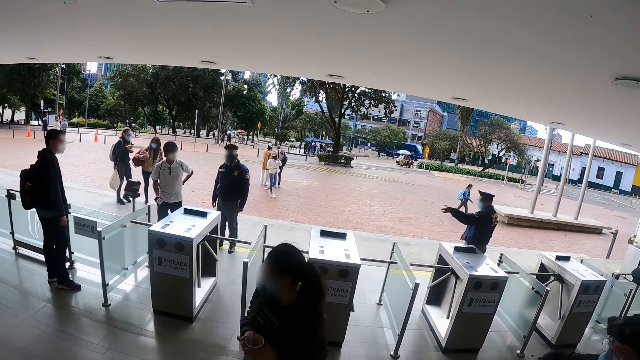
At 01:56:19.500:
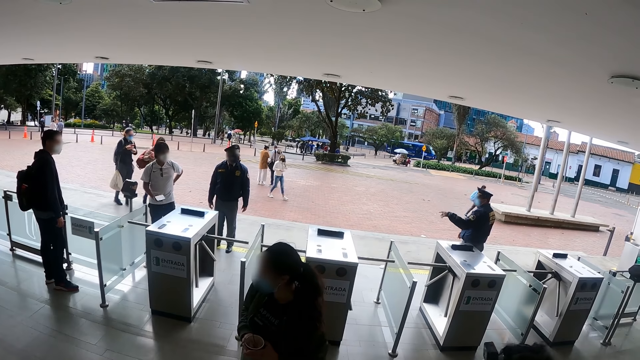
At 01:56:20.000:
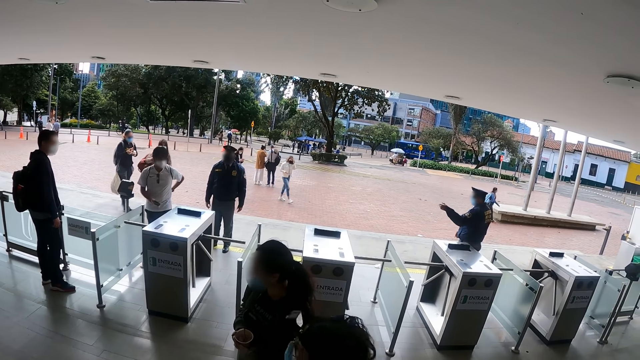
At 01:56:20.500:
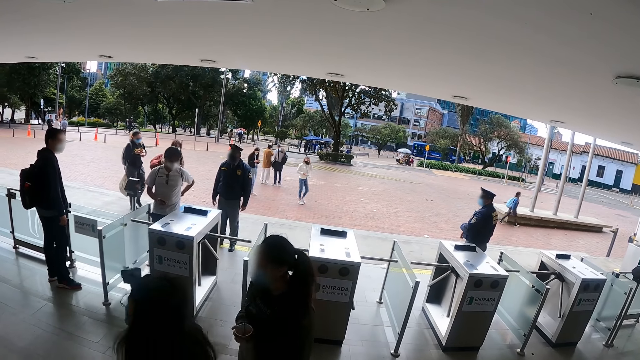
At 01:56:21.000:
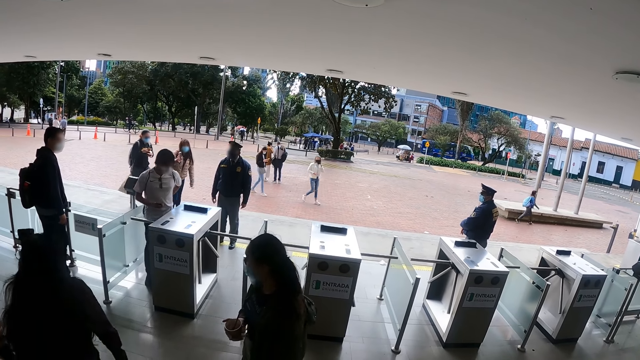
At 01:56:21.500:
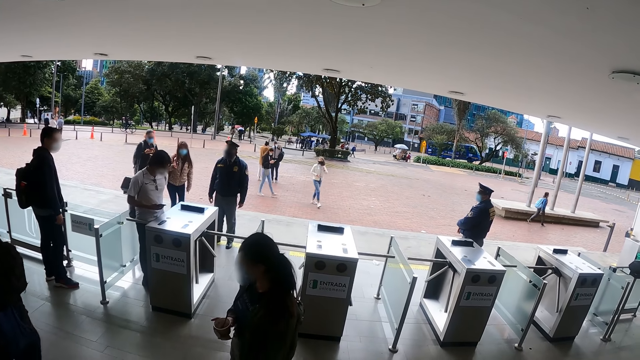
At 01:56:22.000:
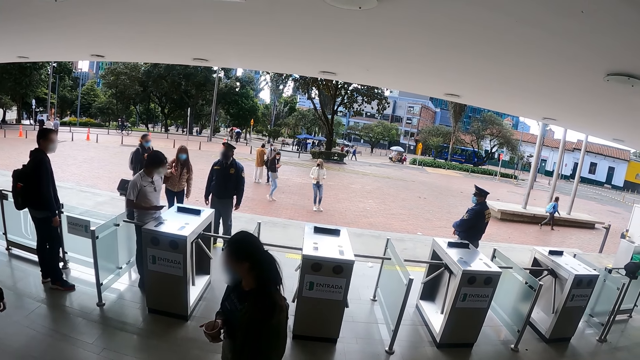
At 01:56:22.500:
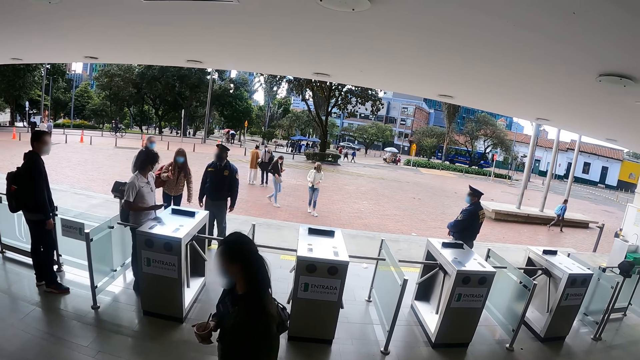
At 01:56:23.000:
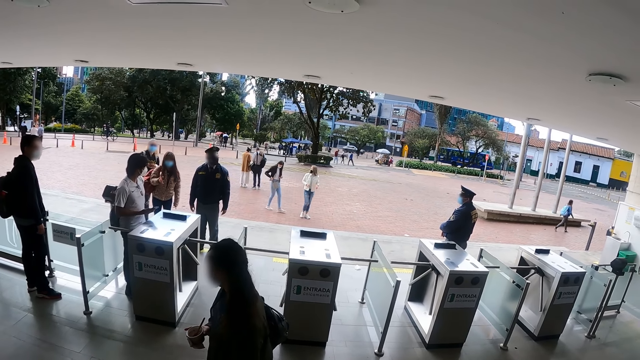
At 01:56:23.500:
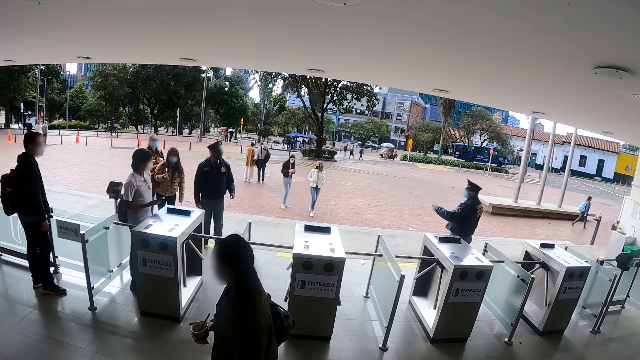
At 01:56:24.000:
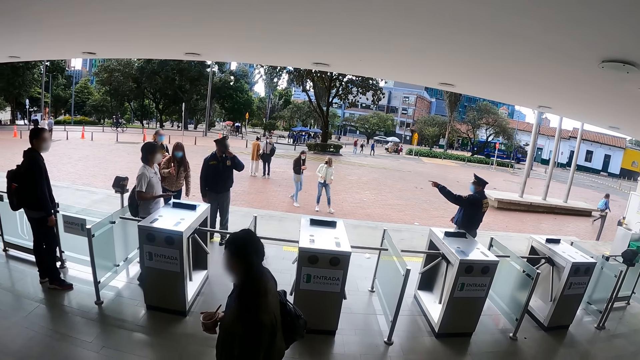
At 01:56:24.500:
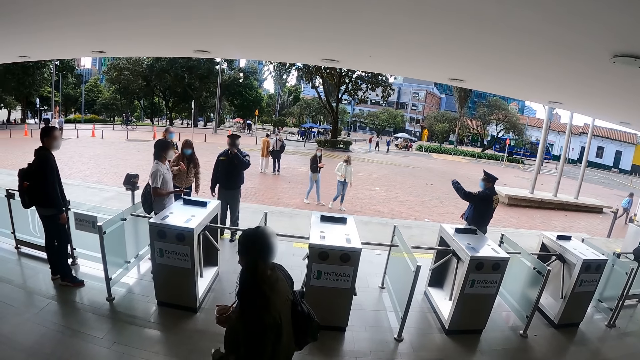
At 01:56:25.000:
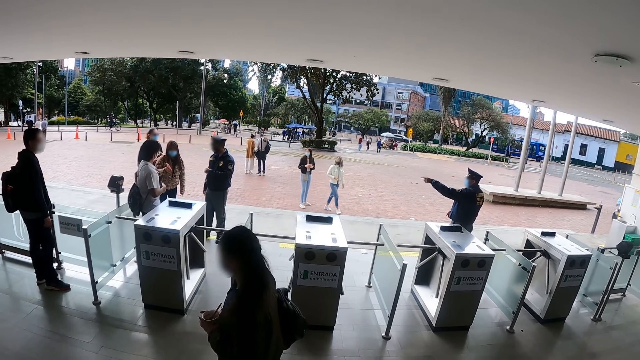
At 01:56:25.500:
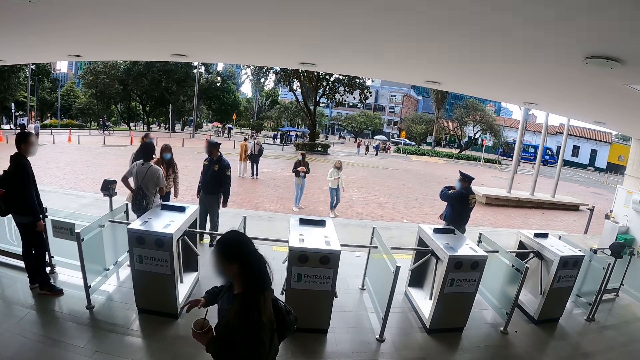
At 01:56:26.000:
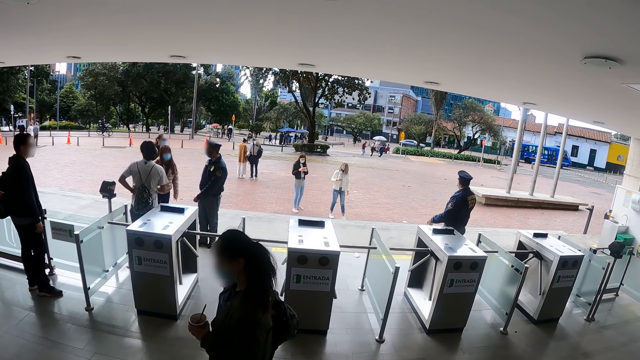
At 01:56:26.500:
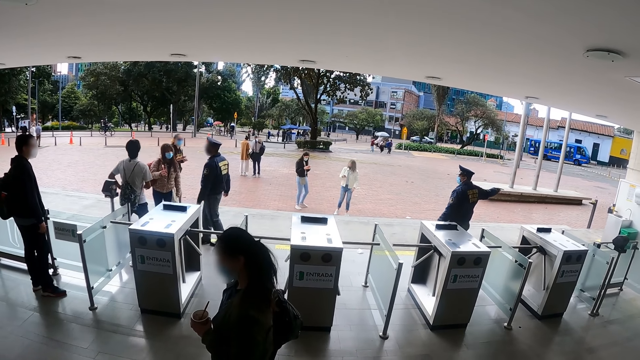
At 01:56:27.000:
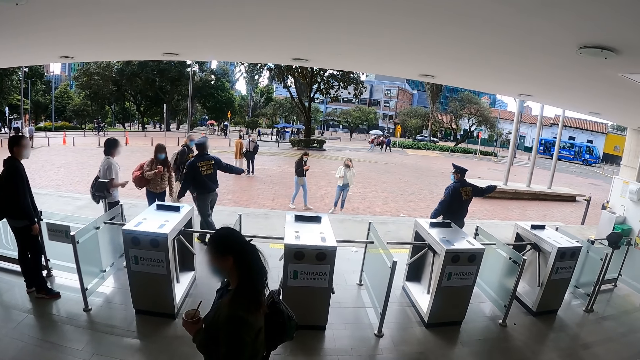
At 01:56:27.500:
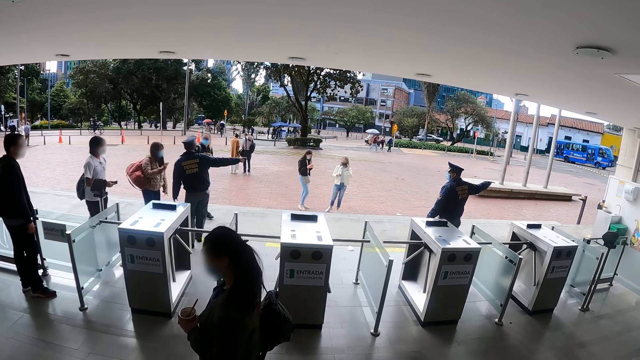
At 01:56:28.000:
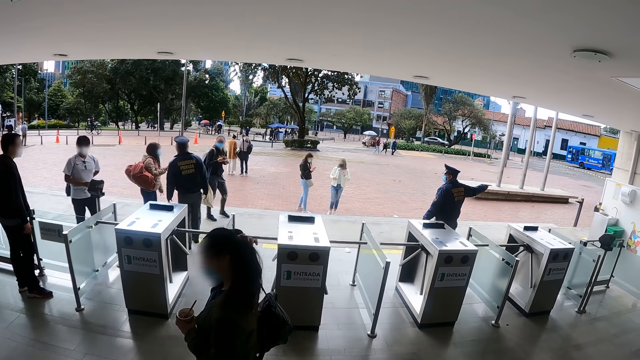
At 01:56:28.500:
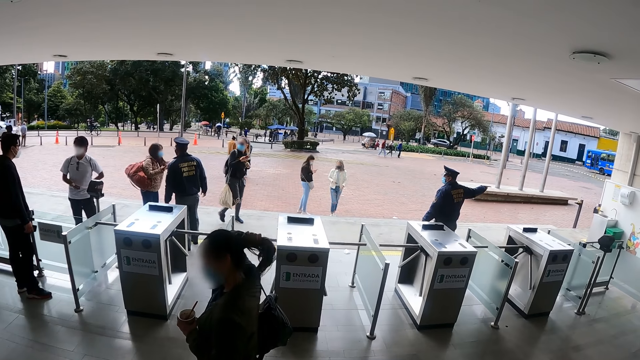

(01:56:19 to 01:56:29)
The camera wearer stares at the entrance.

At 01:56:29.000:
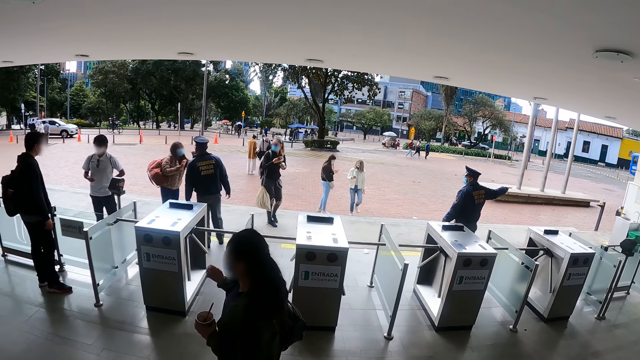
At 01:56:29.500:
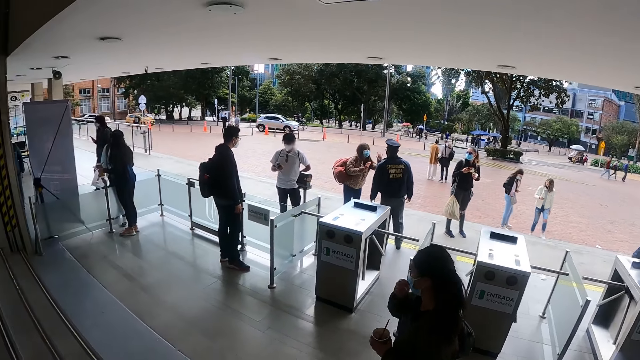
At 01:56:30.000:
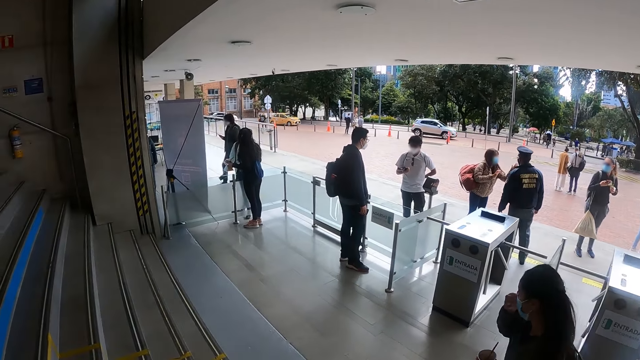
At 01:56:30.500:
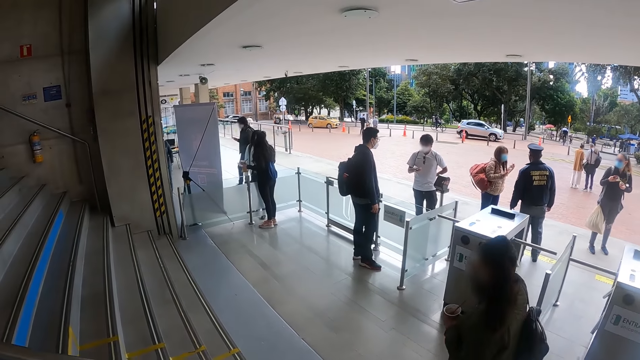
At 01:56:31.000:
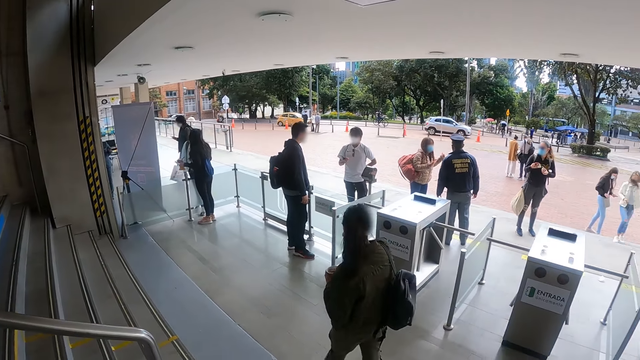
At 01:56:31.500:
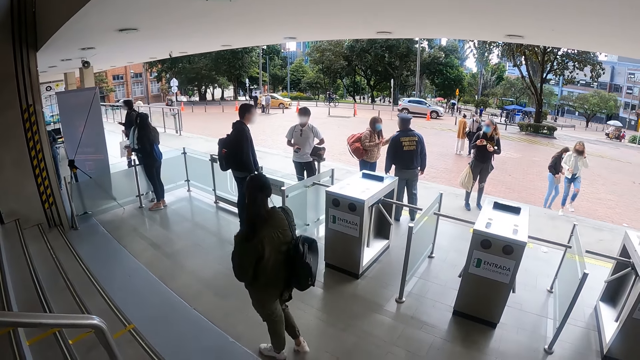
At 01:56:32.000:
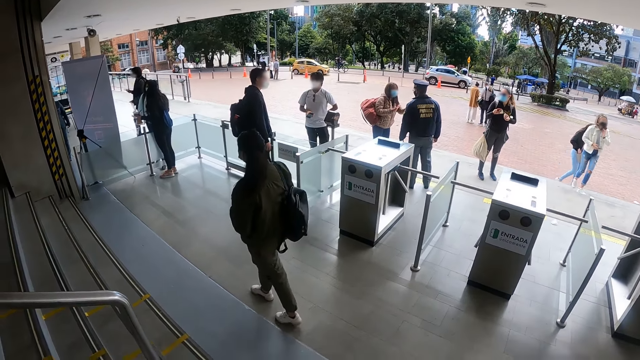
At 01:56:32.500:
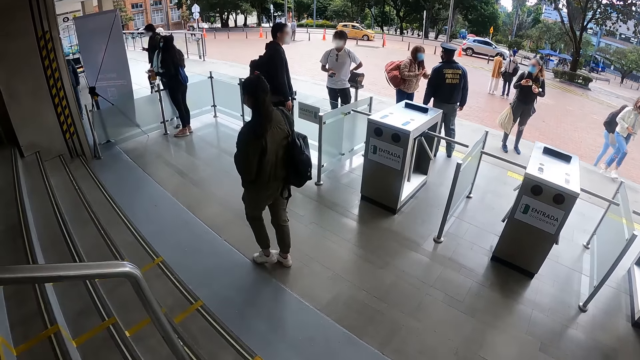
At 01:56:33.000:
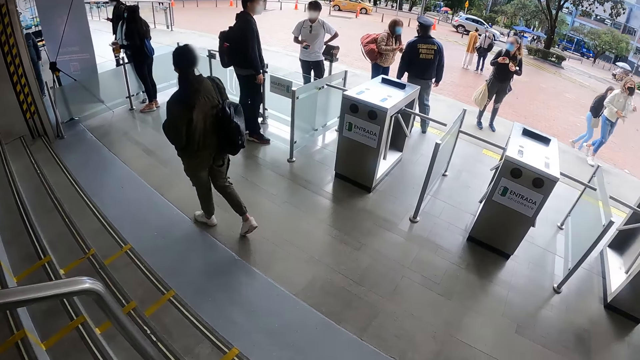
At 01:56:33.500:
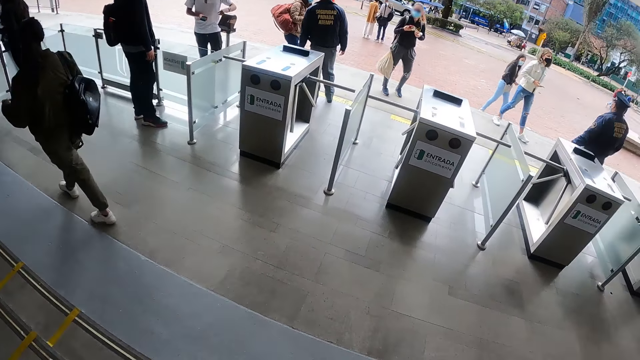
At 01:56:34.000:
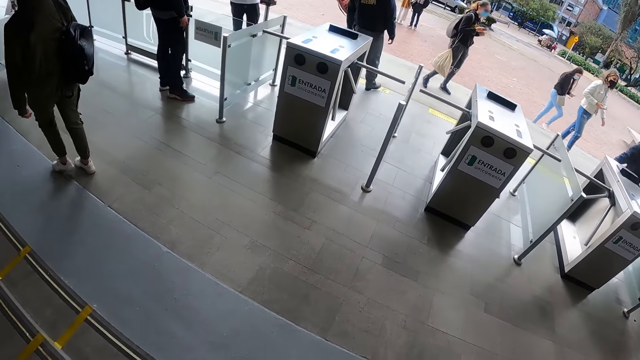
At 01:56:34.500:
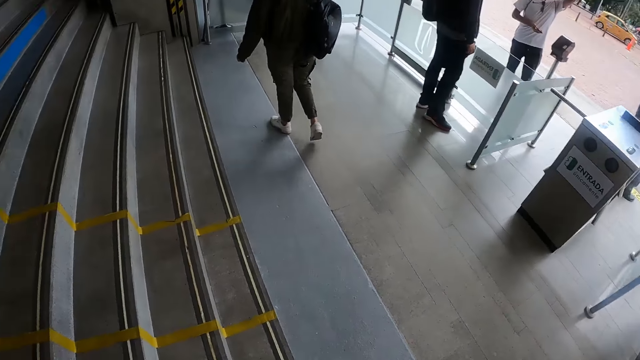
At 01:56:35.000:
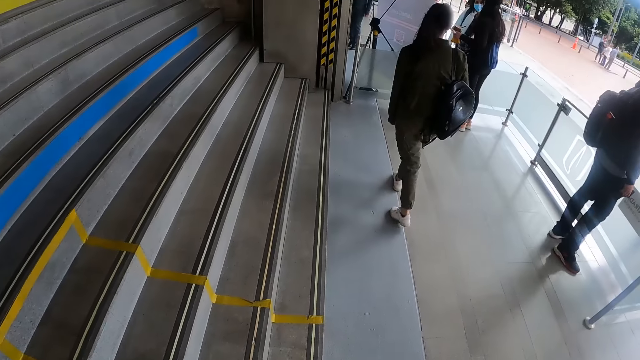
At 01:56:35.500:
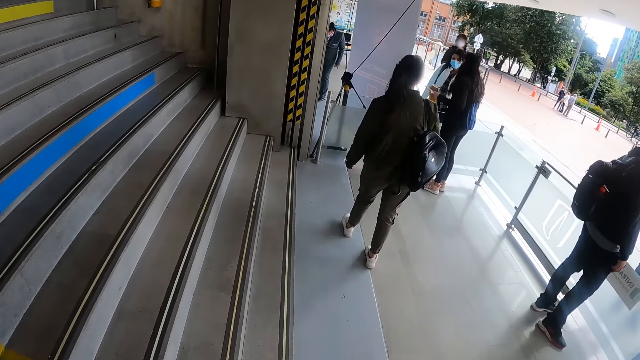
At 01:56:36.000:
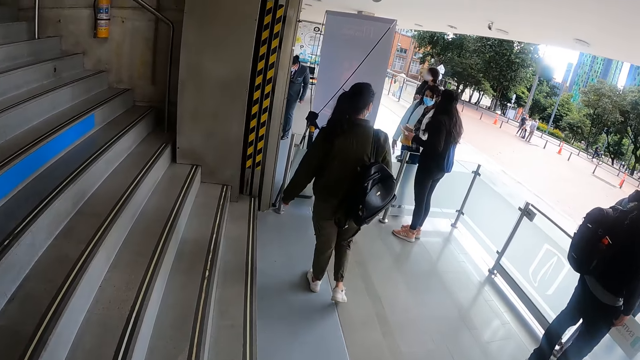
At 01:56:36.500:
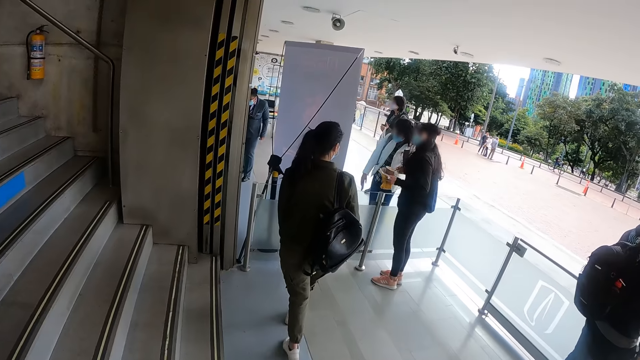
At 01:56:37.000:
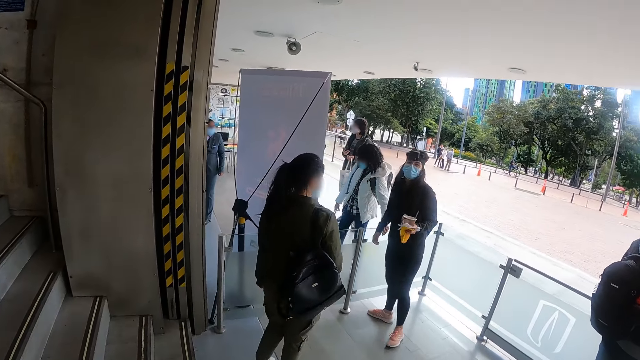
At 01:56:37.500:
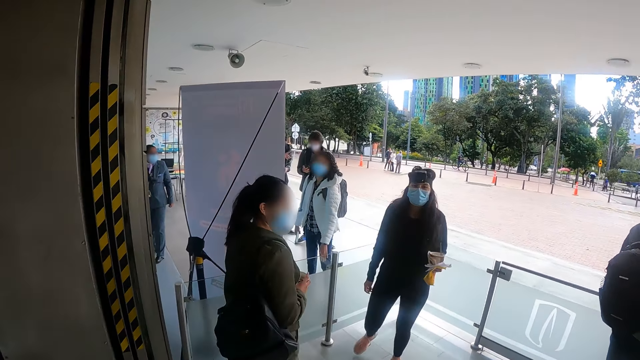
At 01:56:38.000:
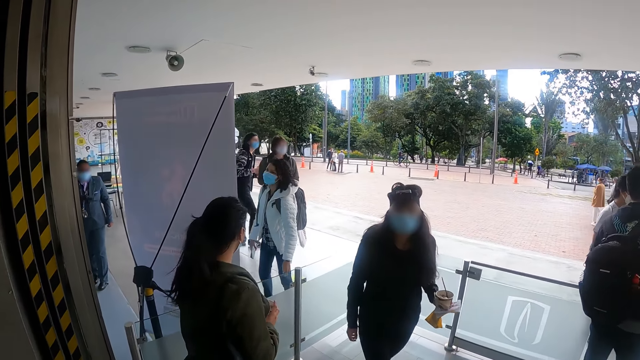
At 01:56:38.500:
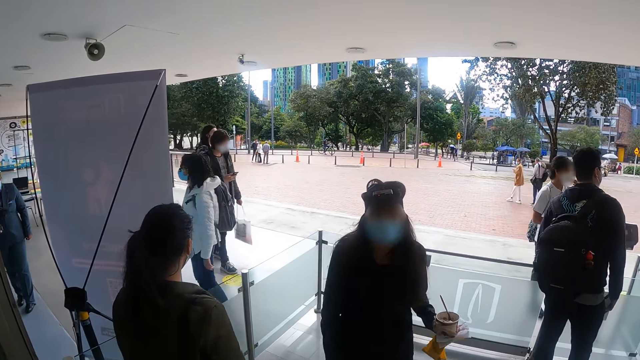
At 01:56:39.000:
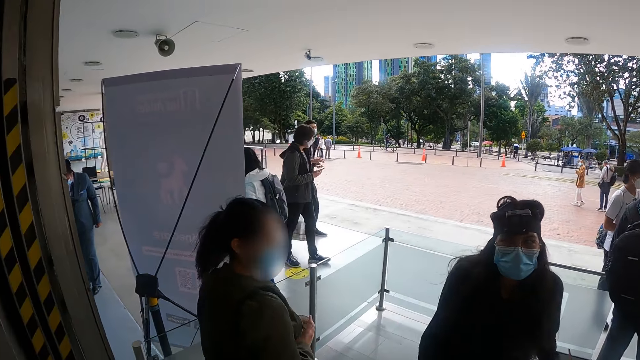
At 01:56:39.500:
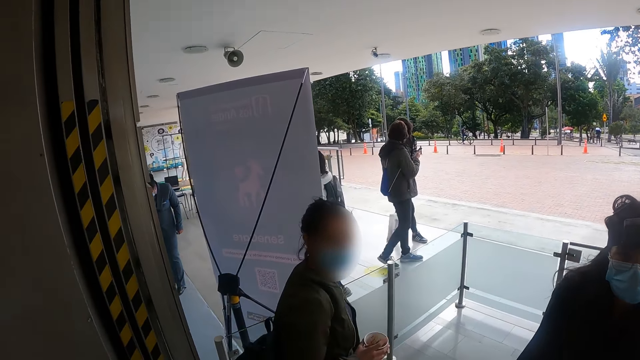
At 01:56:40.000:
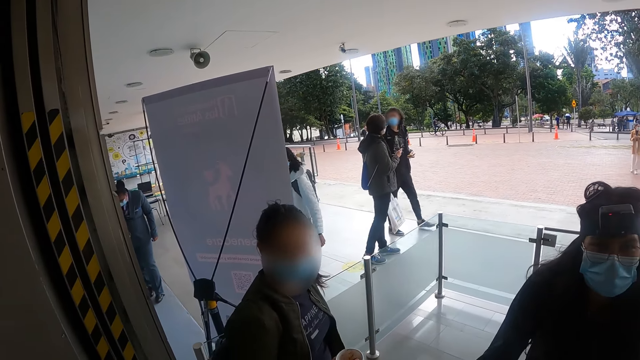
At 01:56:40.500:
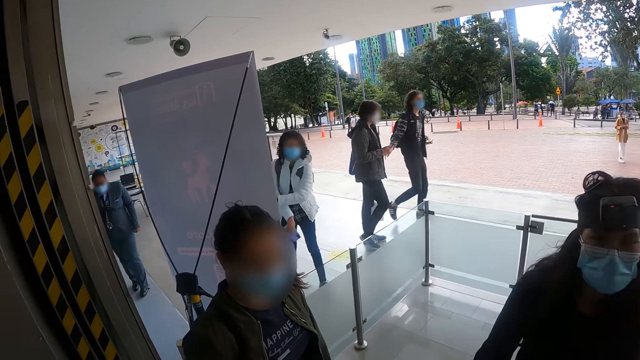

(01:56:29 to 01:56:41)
A woman walks towards another woman. The camera wearer walks on the stairs. They walk behind the first woman.
